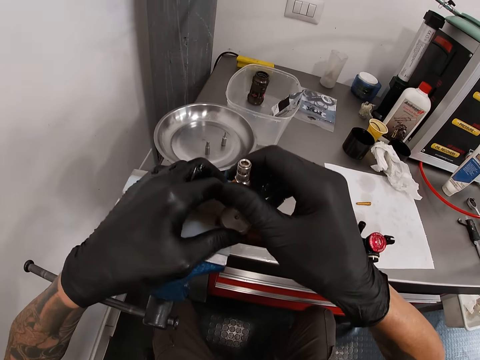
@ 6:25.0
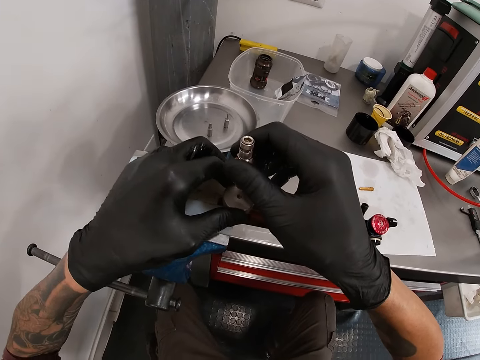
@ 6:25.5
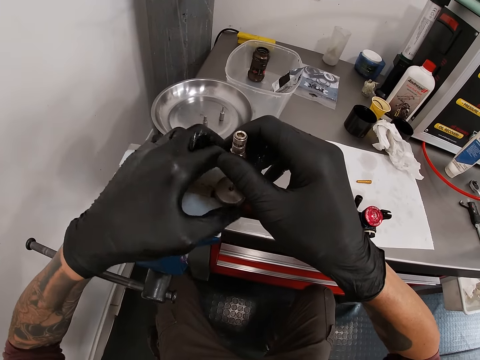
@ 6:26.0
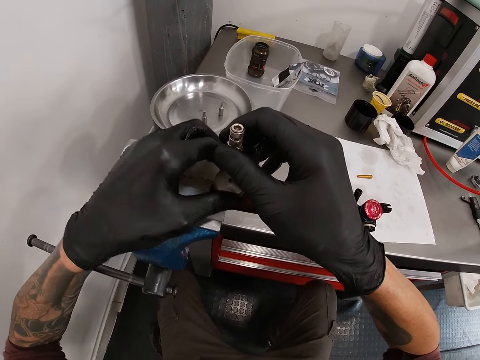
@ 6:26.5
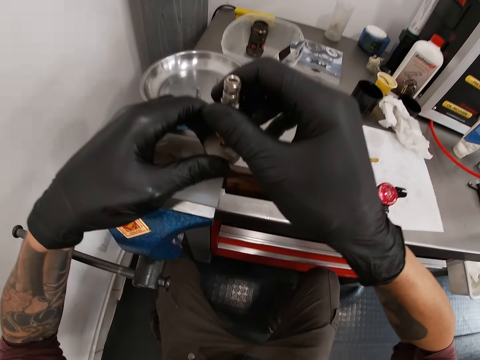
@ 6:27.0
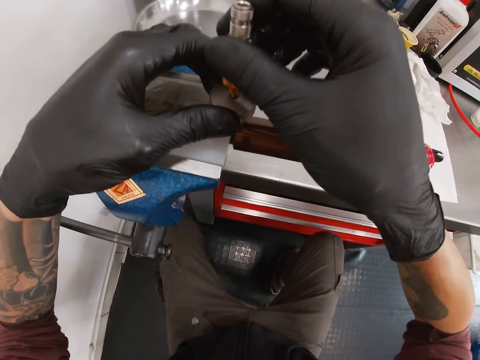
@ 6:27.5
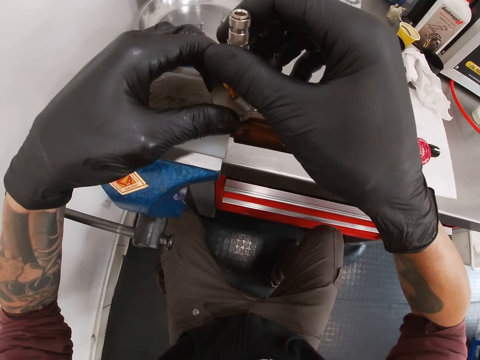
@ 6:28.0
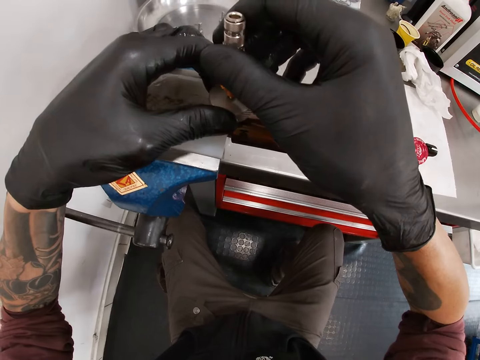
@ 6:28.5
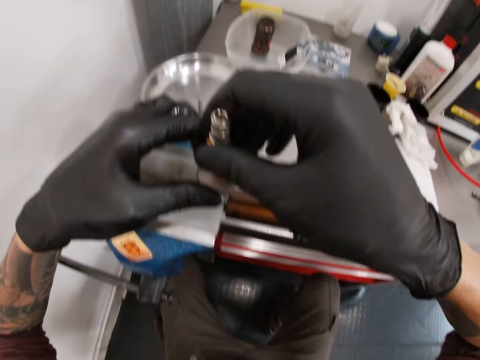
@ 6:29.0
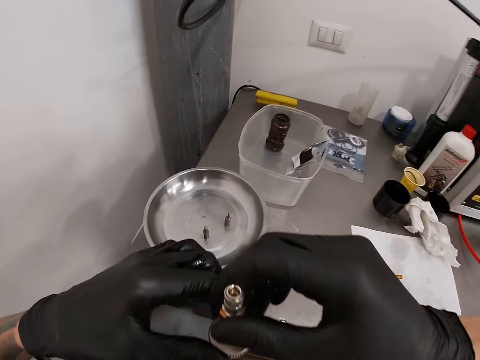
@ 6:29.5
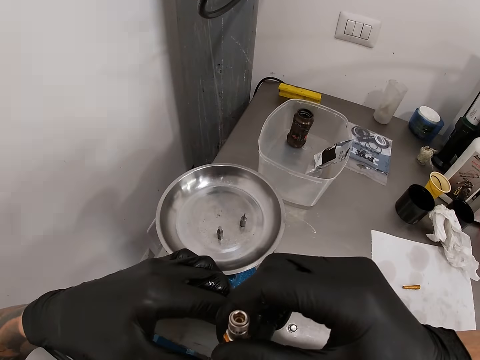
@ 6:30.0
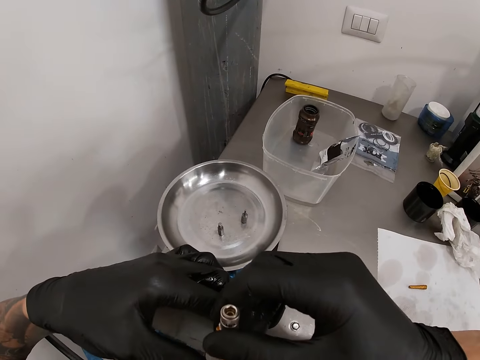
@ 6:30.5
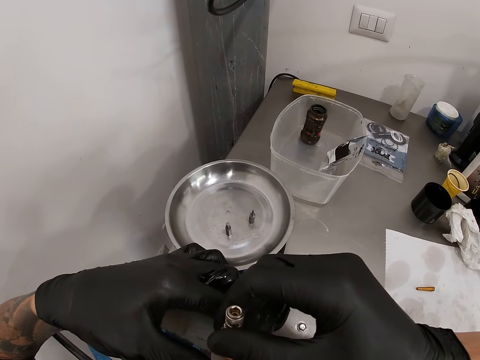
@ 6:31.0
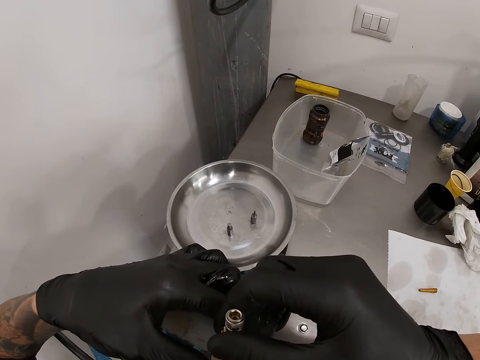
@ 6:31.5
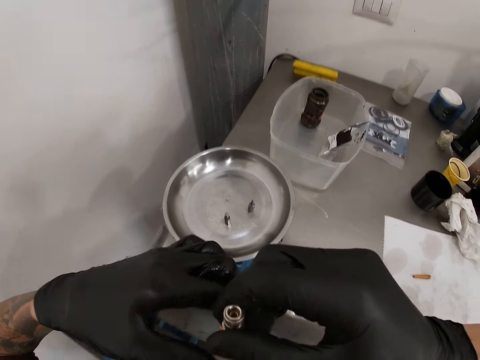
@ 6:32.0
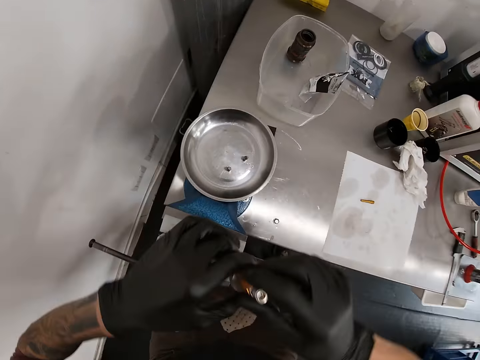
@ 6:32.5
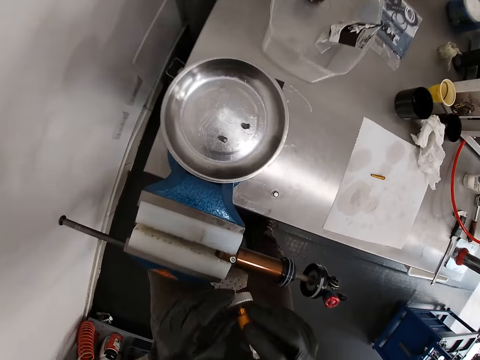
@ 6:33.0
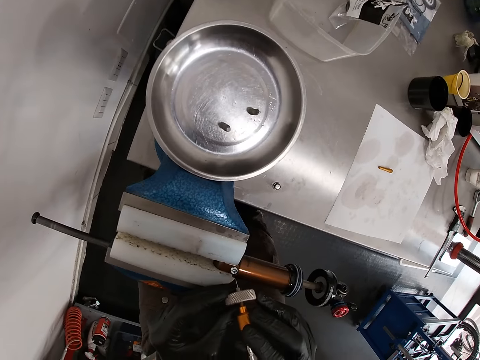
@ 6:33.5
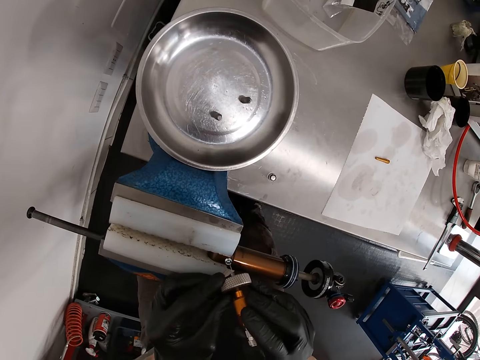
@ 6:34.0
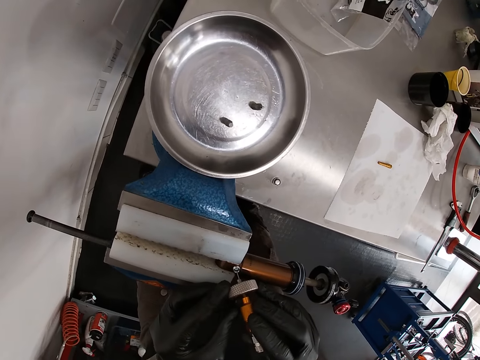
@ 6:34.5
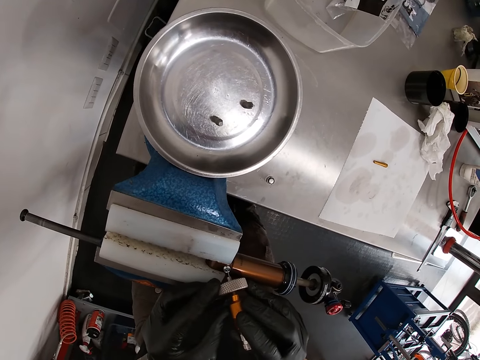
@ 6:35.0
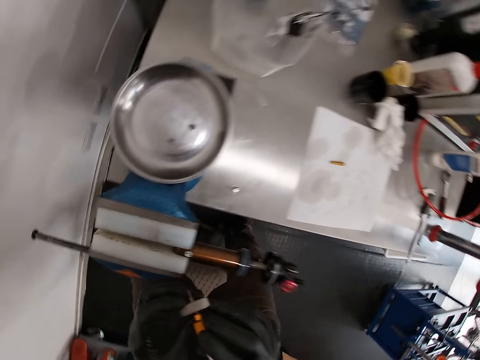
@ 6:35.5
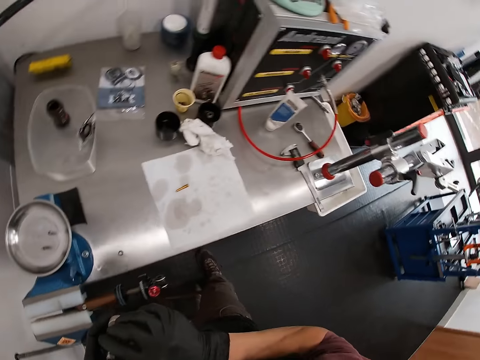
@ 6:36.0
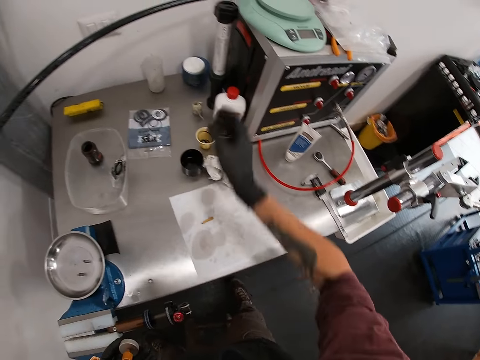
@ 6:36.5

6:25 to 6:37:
The camera wearer unscrews the screw with his left hand. He lifts the screw from the air shock with his left hand. He removes the adapter from the connector. He inserts the needle of the valve into the eyelet of the air shock with his right hand. He lifts the valve and screw from the air shock with both hands.

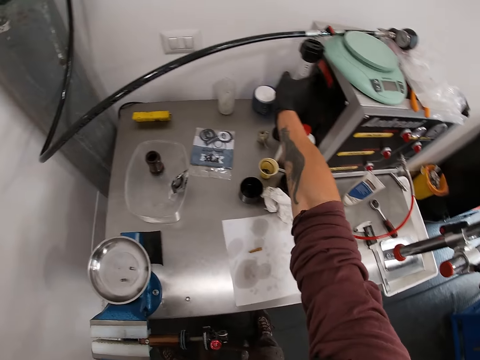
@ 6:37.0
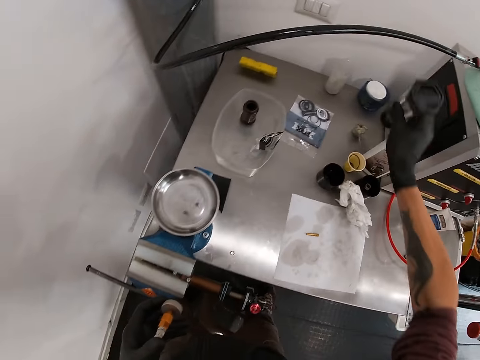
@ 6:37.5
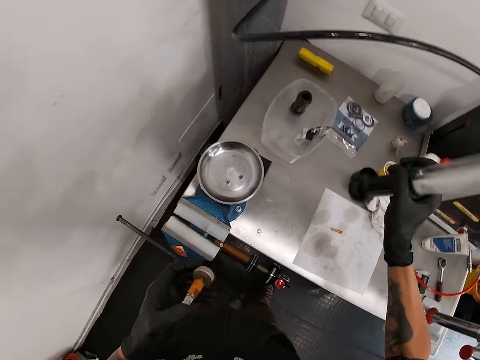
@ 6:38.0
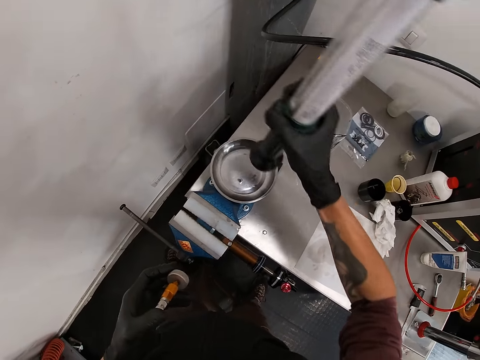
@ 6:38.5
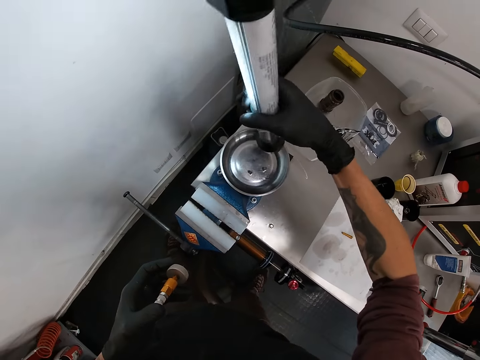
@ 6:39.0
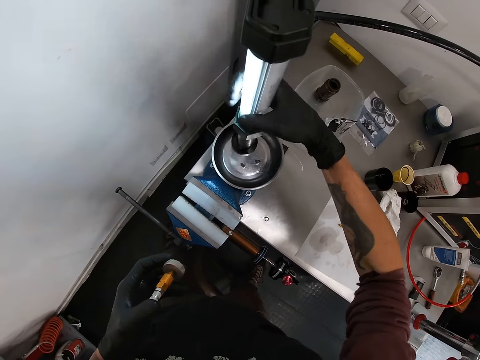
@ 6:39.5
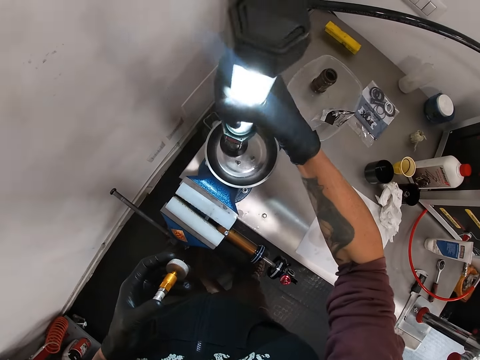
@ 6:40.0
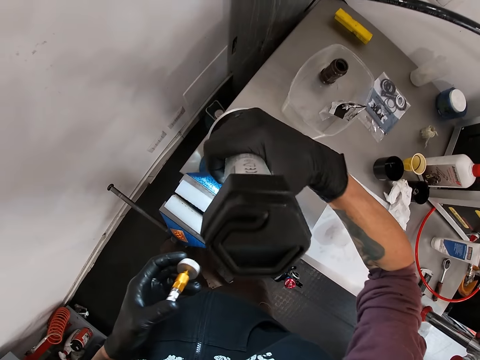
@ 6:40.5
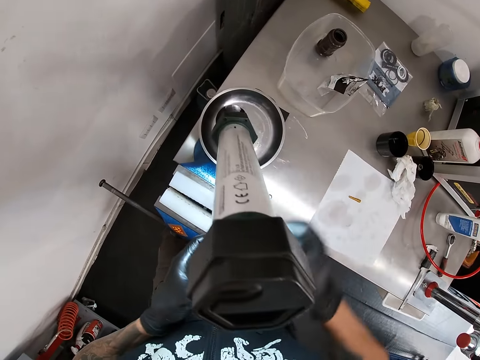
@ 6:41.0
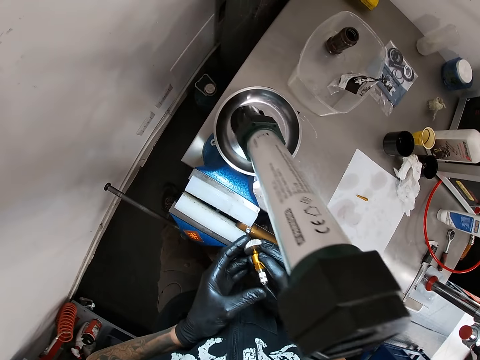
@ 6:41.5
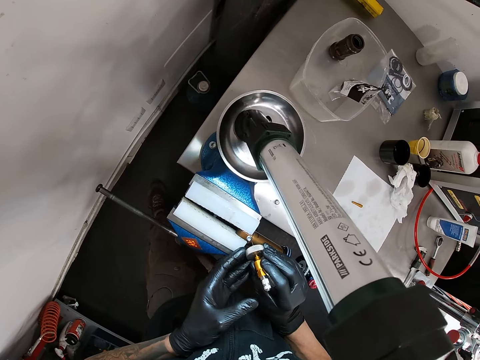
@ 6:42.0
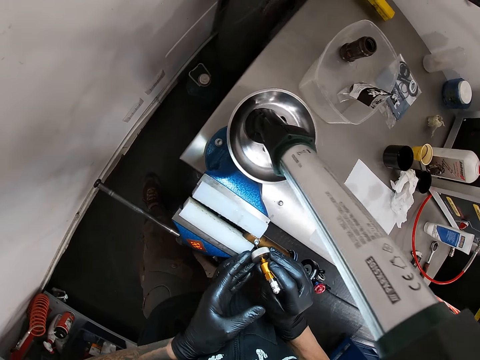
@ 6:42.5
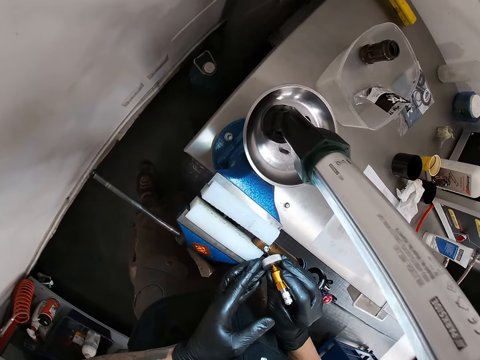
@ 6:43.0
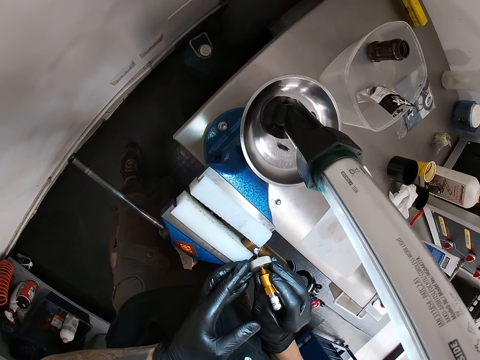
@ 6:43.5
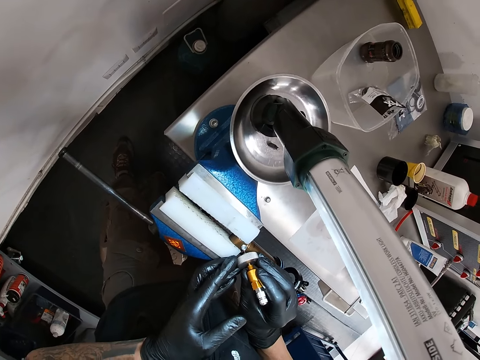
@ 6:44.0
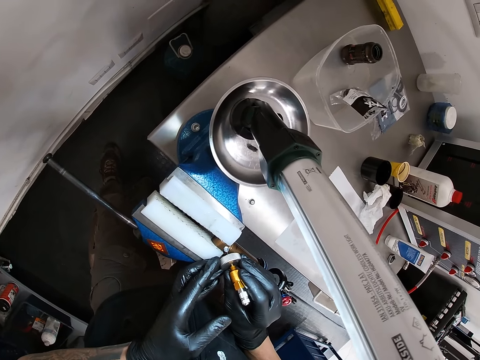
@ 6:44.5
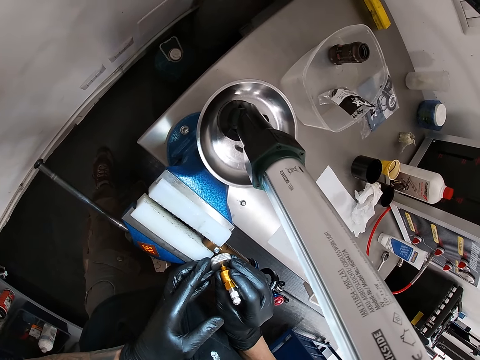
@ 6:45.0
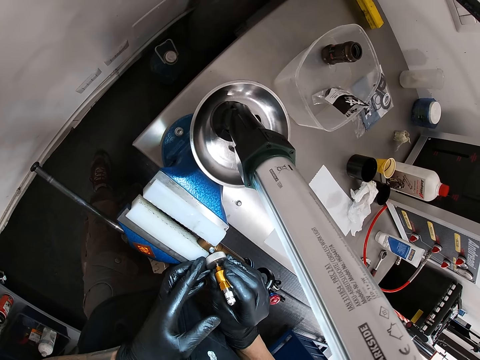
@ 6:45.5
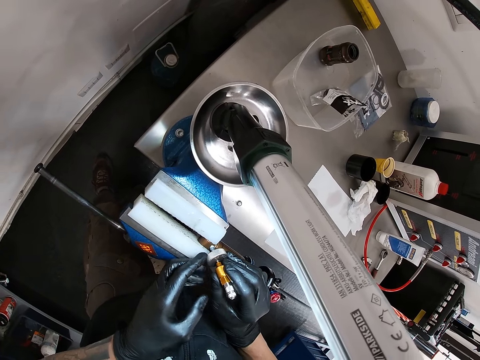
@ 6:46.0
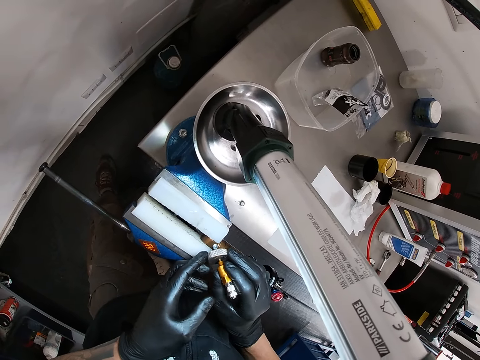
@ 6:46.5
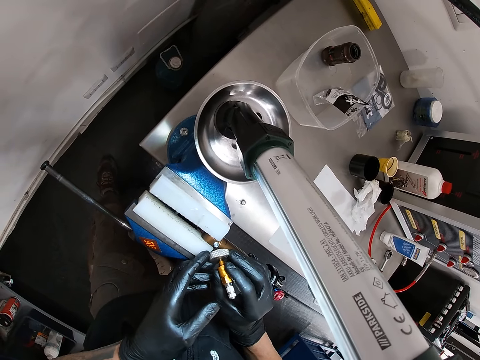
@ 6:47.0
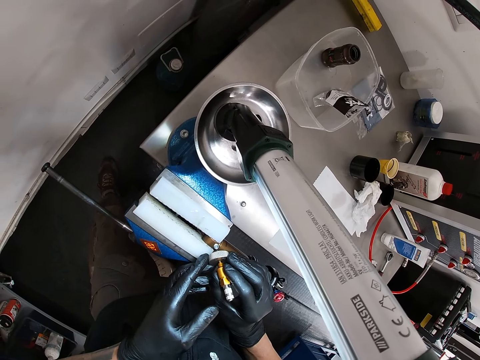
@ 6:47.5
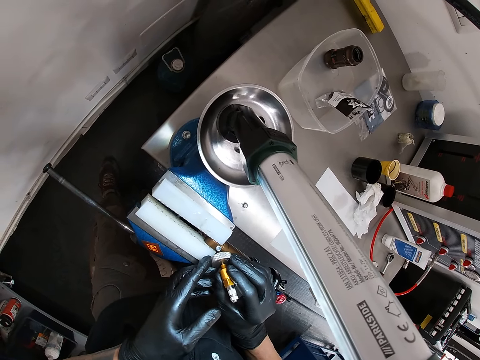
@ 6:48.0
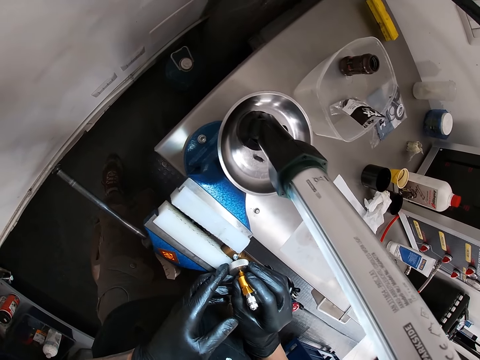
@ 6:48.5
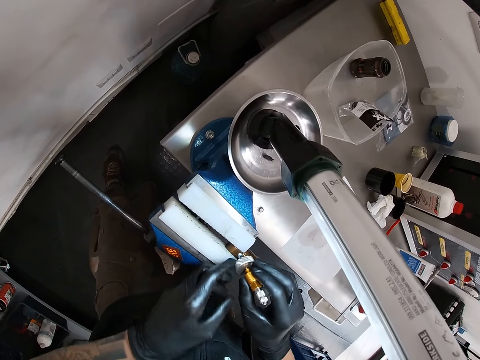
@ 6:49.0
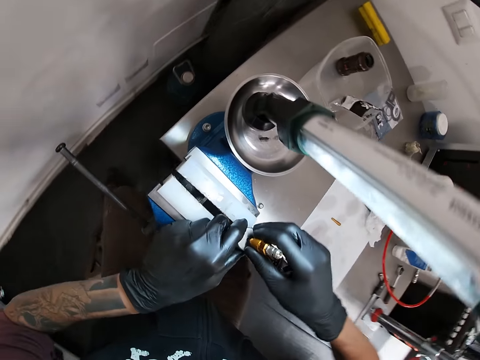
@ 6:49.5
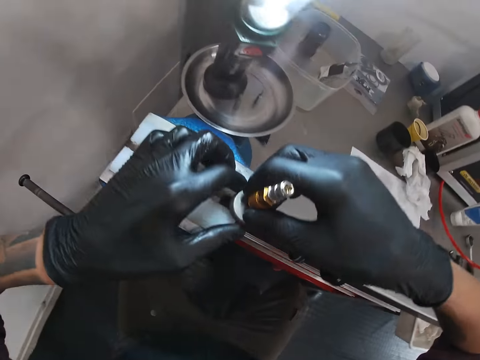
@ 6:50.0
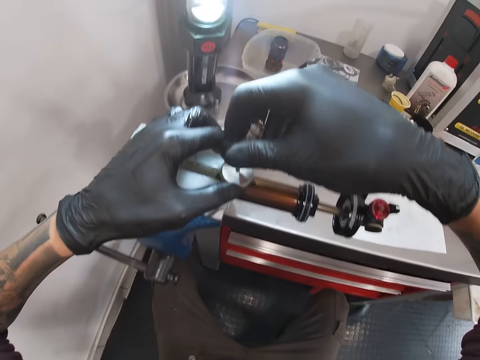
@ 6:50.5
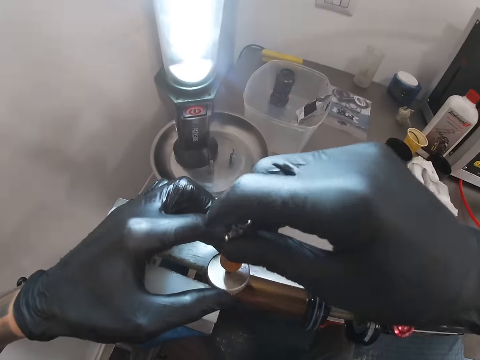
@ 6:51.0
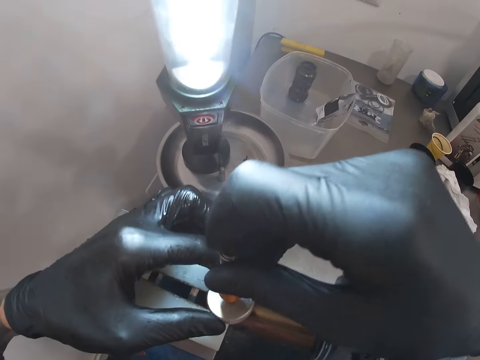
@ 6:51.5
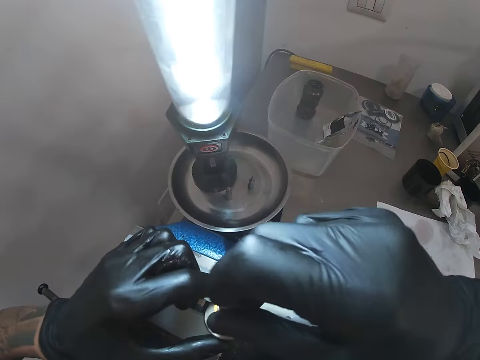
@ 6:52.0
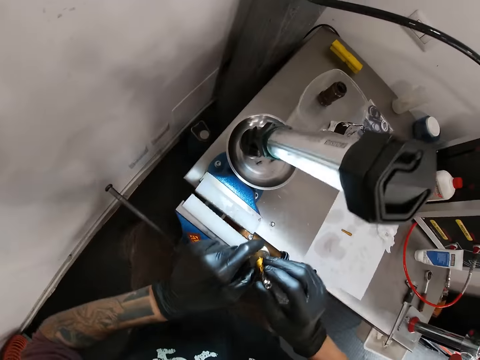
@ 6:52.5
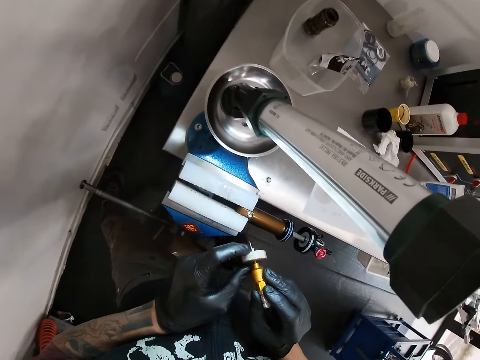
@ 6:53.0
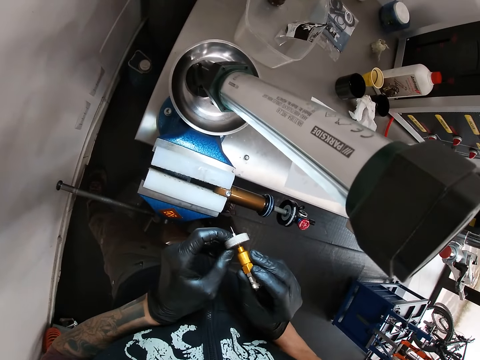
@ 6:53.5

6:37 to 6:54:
The camera wearer picks up the lamp from the table with his right hand. He places the lamp on the bench vise with his right hand, on the connector. He puts on the lamp with his right hand. He turns around the lamp with his right hand. He bends the lamp. He holds the valve with his right hand. He inserts the needle of the valve into the eyelet of the air shock with both hands. He removes the needle of the valve from the eyelet of the air shock with both hands.
